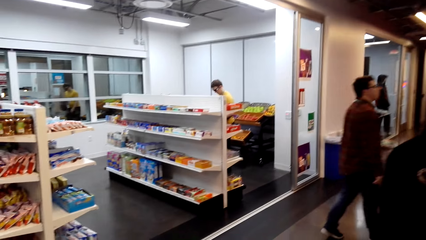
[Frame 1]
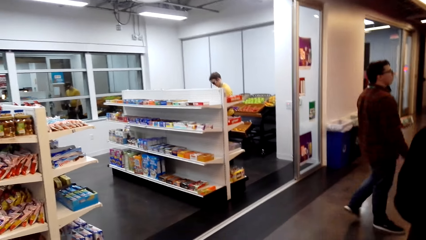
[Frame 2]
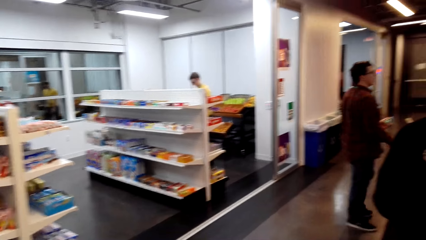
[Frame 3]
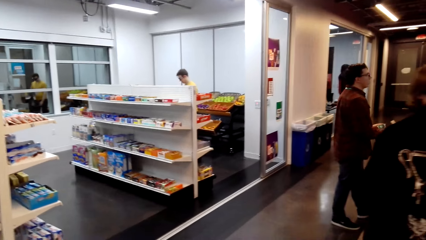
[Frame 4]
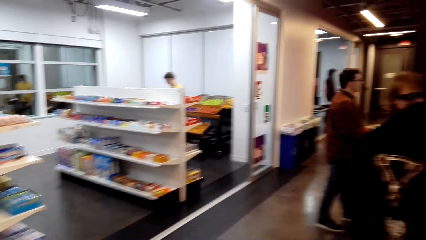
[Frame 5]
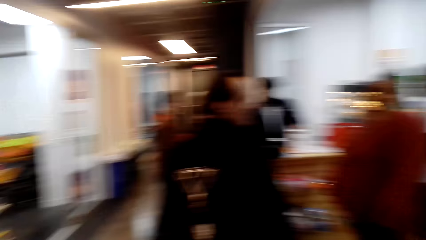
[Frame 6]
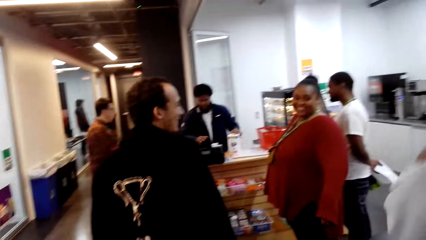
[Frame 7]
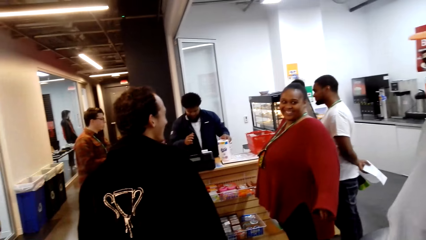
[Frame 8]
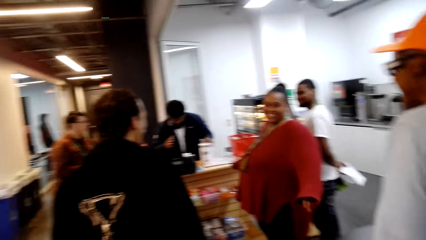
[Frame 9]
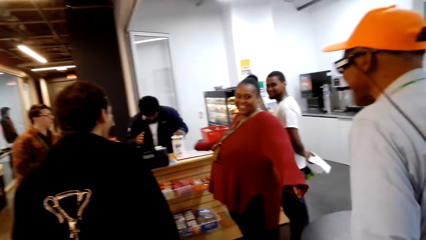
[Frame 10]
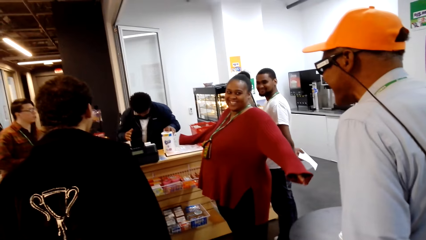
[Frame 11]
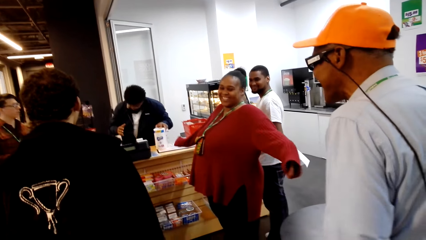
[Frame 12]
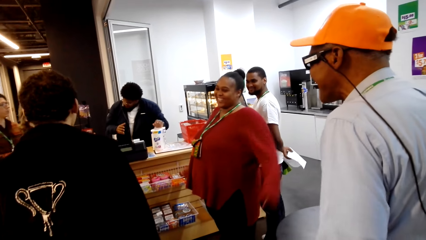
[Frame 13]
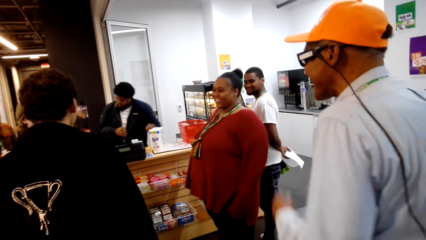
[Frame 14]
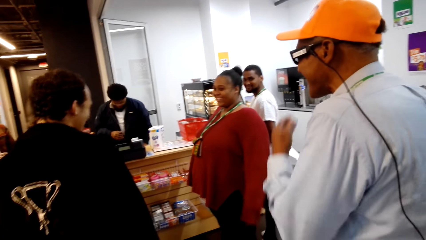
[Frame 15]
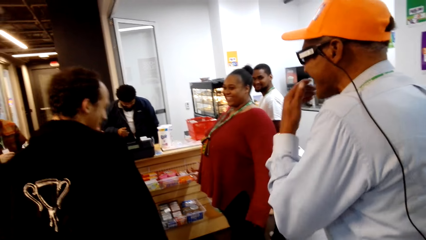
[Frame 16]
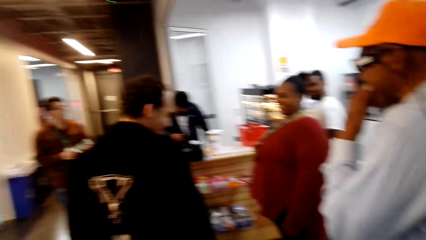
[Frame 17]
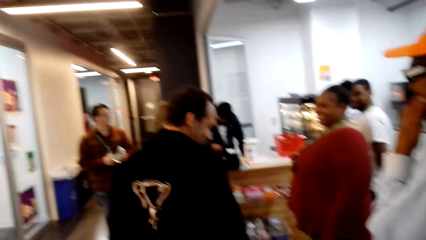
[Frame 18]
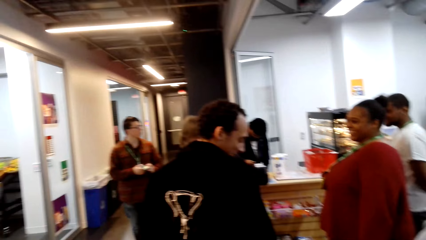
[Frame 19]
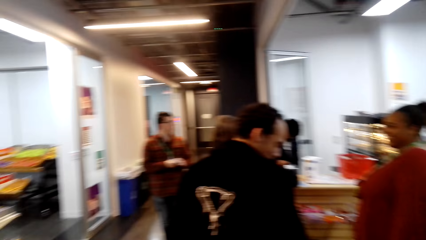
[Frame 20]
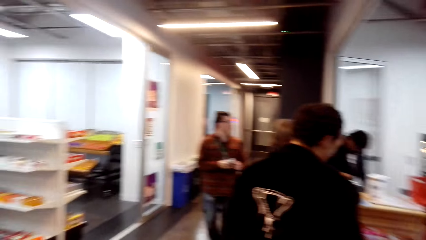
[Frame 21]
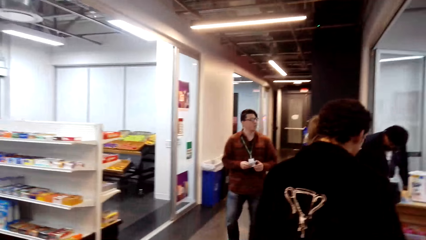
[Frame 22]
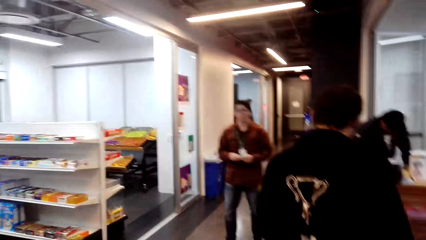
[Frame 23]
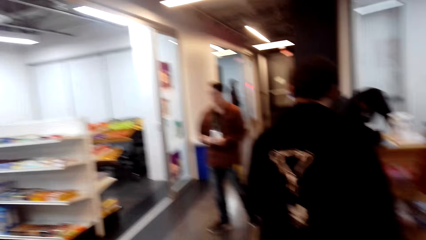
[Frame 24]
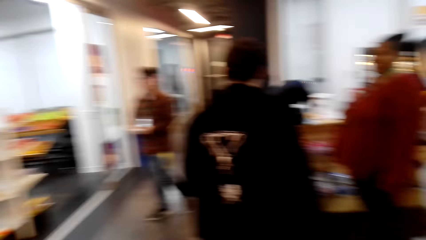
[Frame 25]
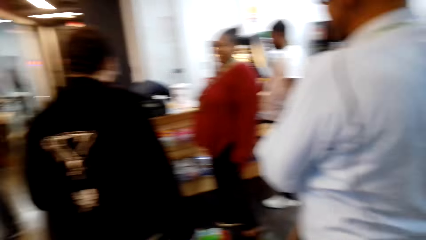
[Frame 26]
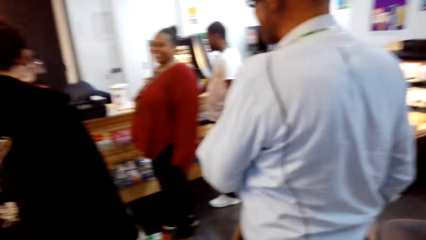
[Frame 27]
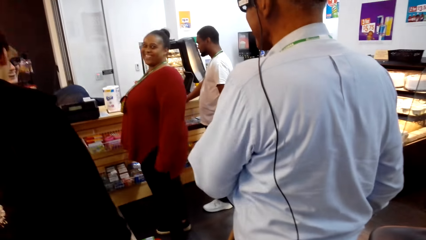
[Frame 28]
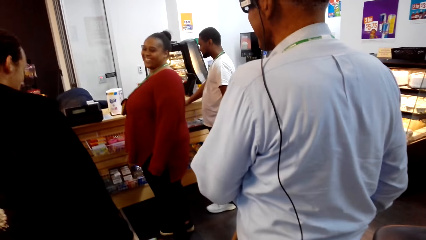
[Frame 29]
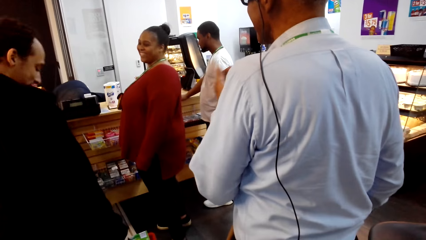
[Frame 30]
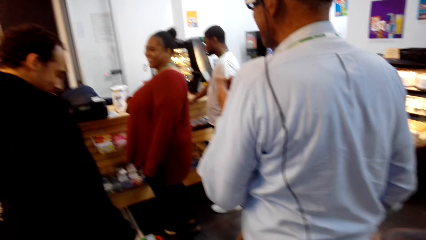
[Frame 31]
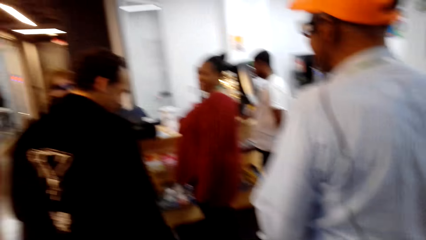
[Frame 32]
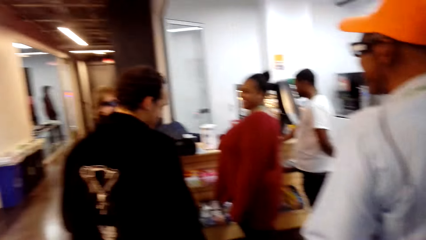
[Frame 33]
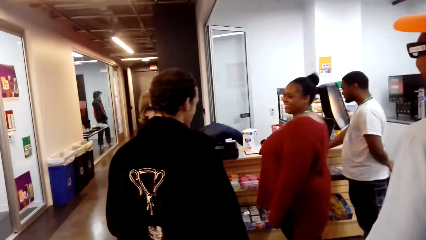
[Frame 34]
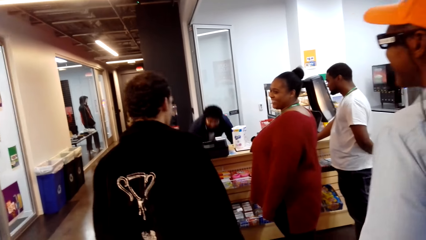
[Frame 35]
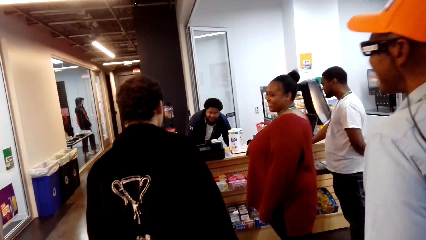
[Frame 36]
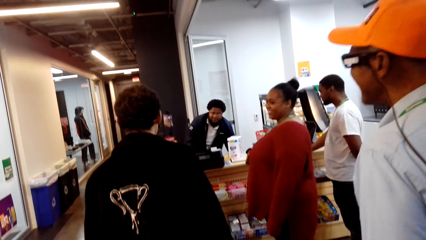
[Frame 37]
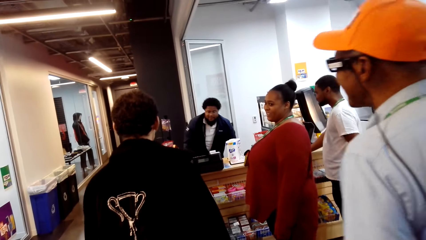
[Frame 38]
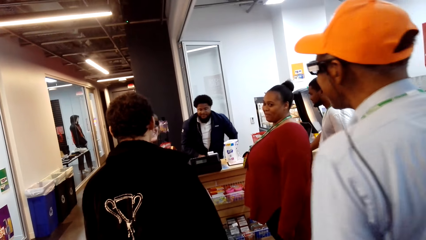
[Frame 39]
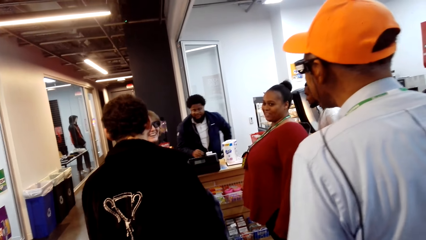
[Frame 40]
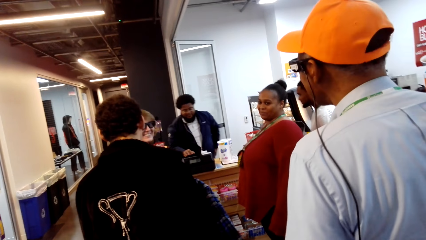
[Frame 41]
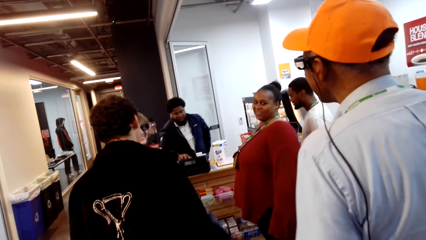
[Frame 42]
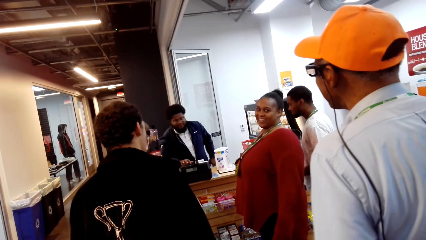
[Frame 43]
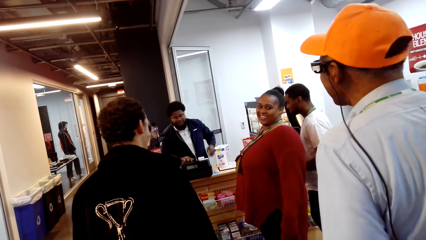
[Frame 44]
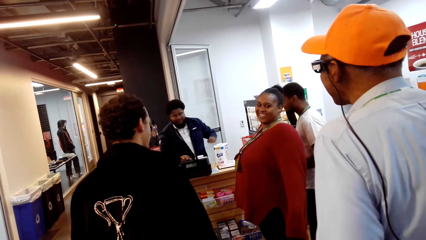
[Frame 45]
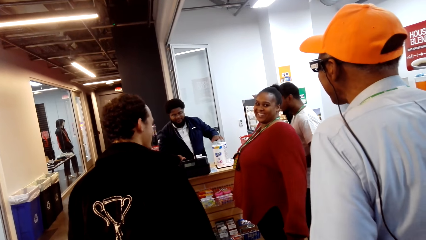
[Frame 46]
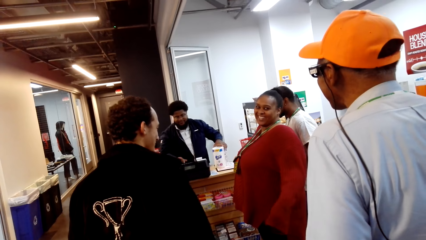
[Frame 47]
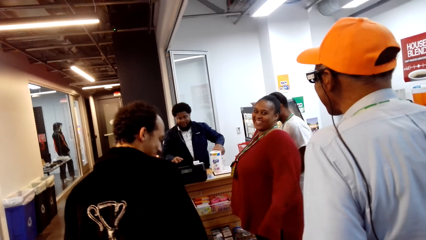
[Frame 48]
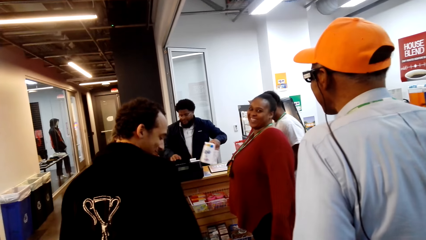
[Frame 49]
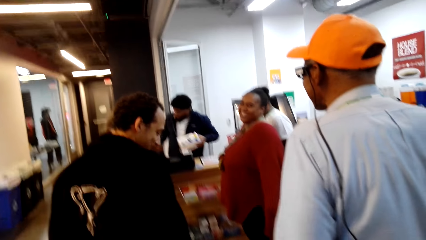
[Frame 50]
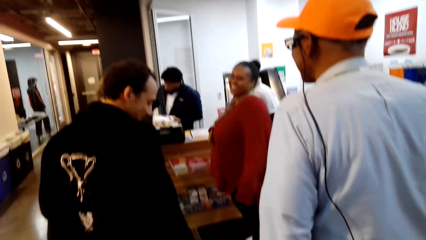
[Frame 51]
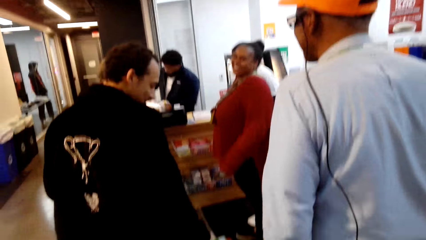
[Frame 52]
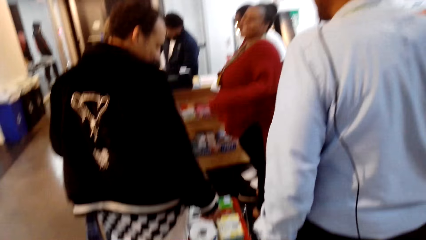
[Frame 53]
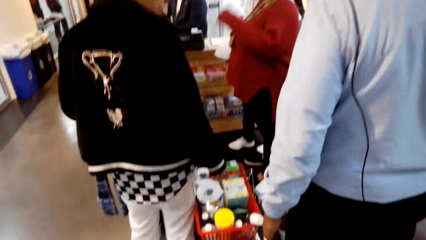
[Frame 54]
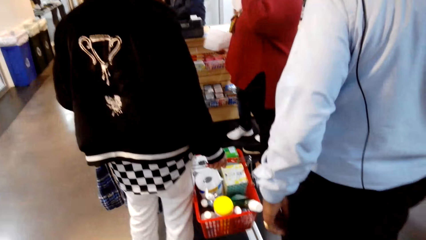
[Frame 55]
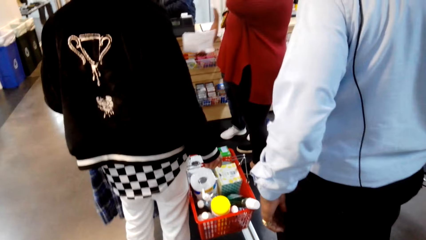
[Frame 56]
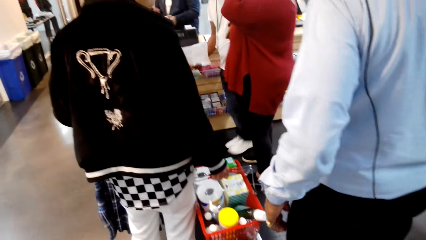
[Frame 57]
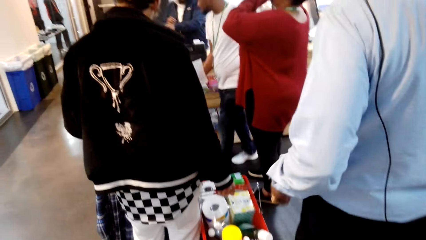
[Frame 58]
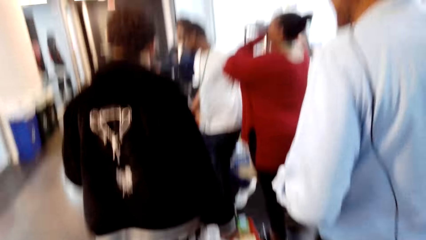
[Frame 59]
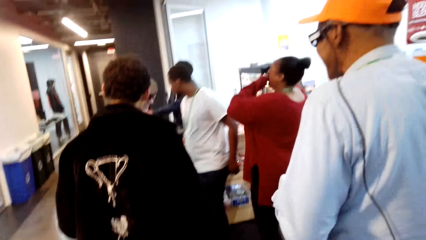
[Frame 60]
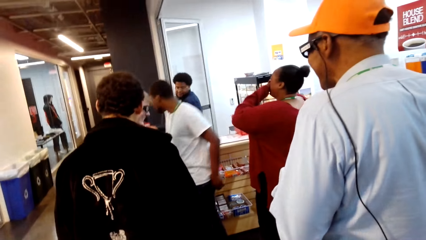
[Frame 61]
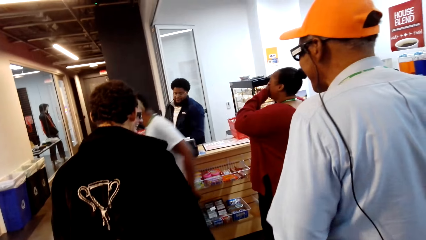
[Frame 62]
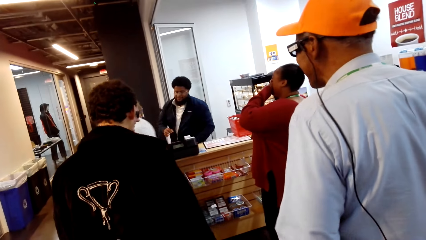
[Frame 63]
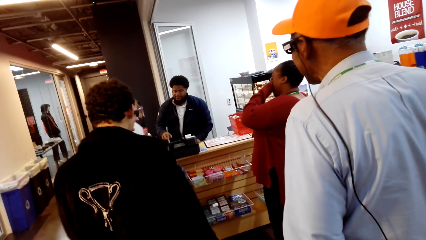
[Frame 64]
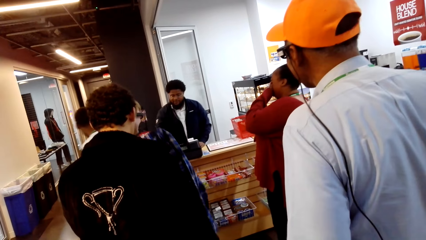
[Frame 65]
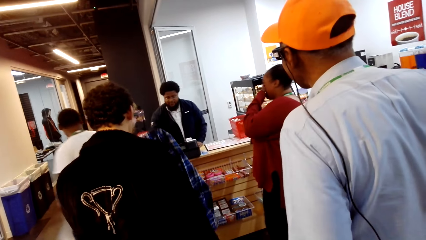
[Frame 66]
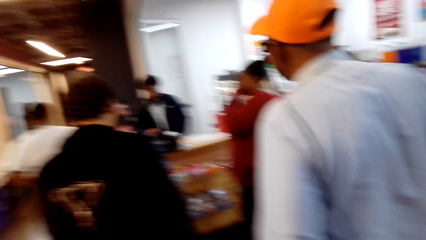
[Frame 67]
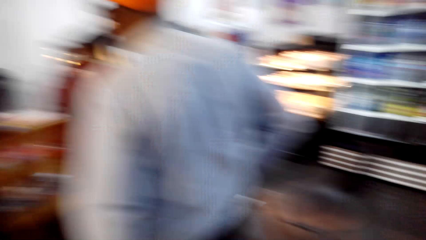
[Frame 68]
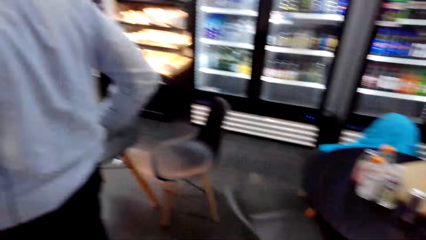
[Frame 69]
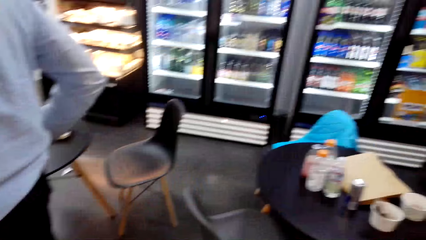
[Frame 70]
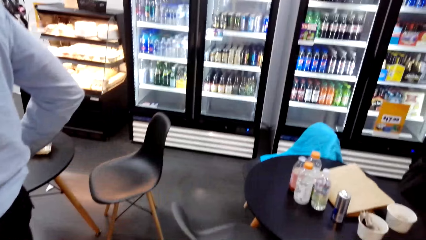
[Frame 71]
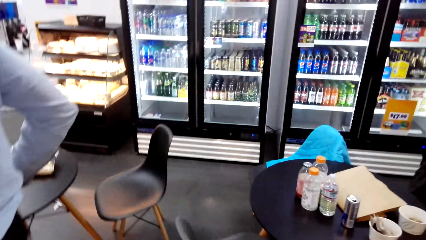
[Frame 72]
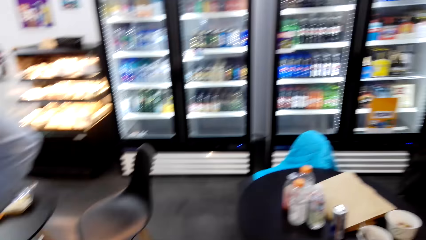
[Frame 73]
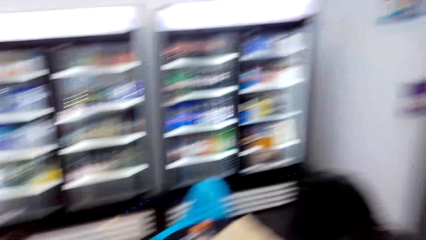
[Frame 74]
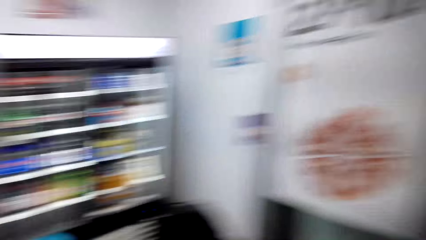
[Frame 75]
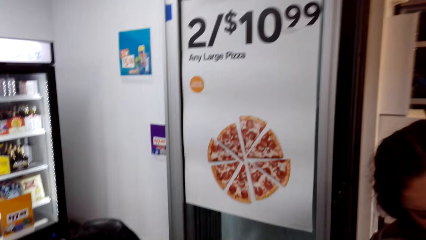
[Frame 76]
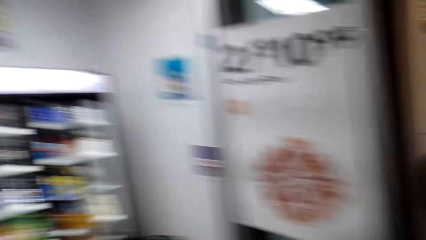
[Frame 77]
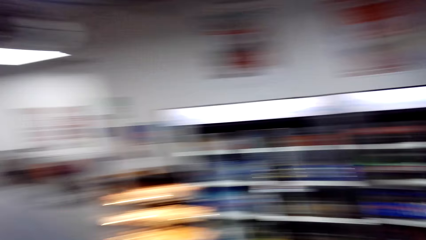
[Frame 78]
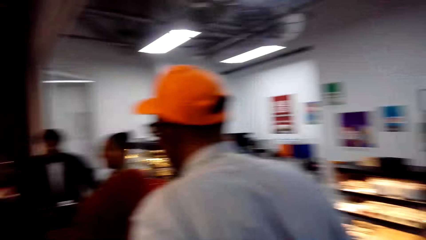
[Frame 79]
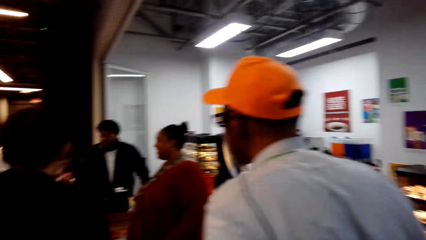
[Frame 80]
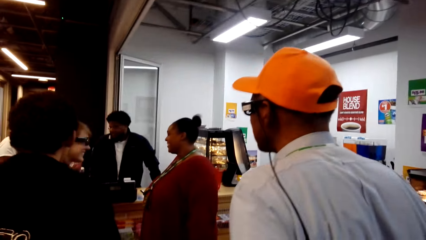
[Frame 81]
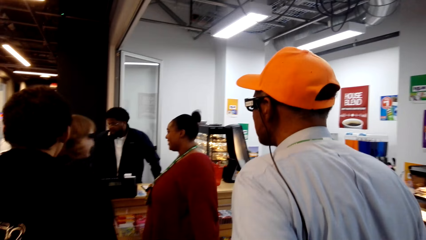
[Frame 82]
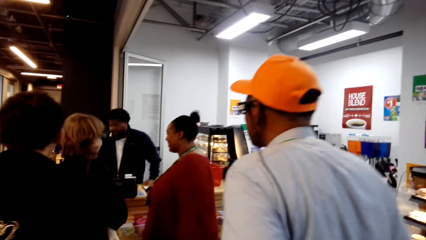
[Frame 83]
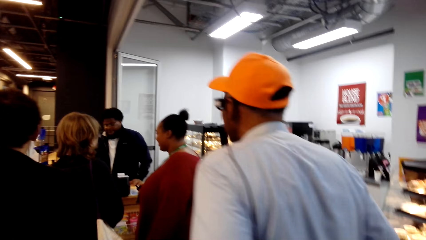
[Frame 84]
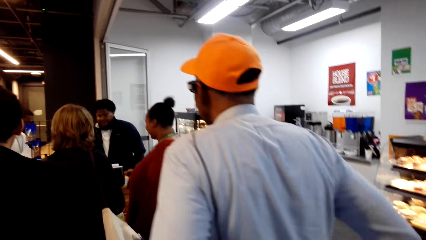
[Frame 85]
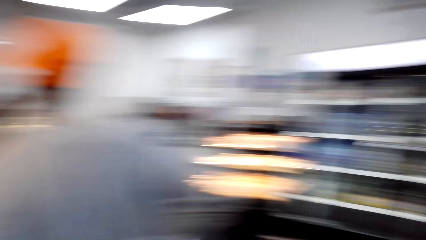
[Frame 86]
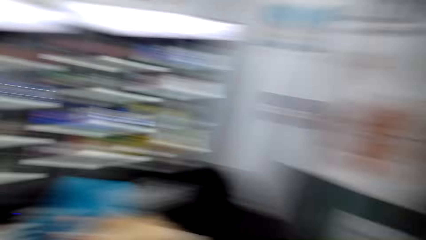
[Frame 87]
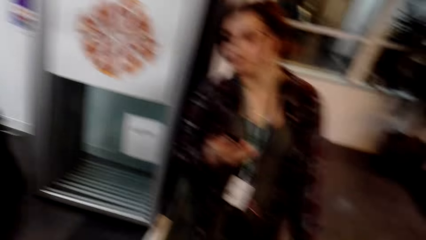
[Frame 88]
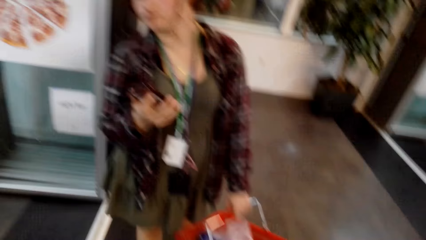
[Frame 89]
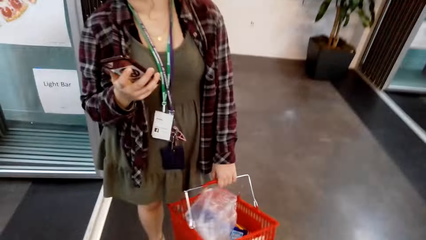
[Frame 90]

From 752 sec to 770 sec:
A man moves his hand and moves around. The man bends downwards and stands up. The man operates a cash register machine. The man picks up a box on the counter and puts the box on the counter. The man moves around and operates the cash register machine. A woman stands close to the camera wearer. The man stands at the counter.
